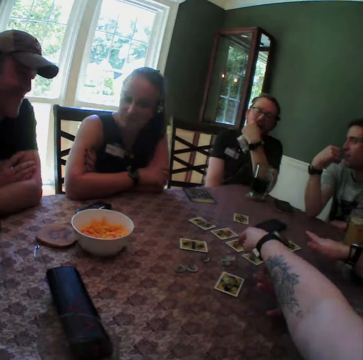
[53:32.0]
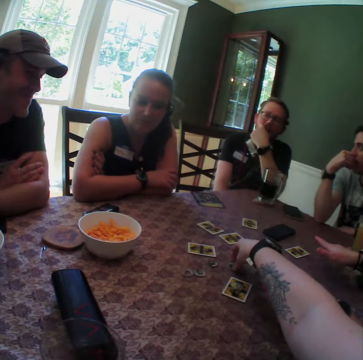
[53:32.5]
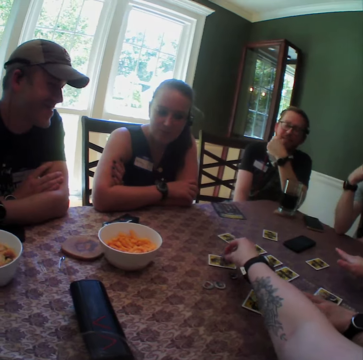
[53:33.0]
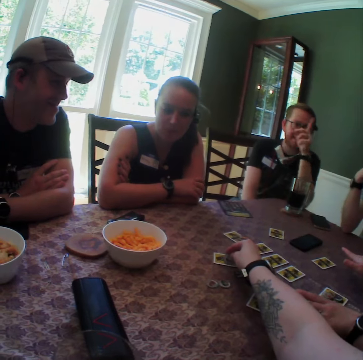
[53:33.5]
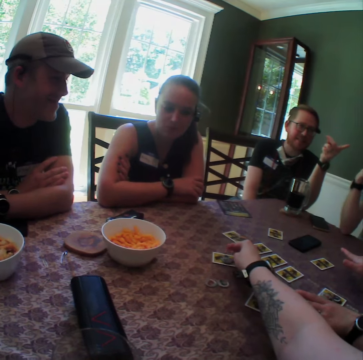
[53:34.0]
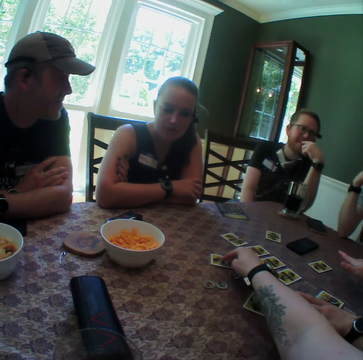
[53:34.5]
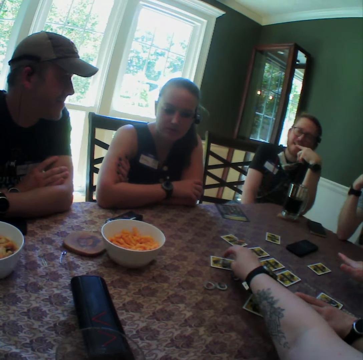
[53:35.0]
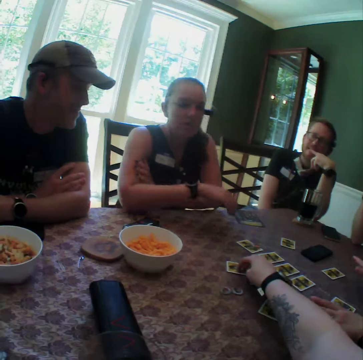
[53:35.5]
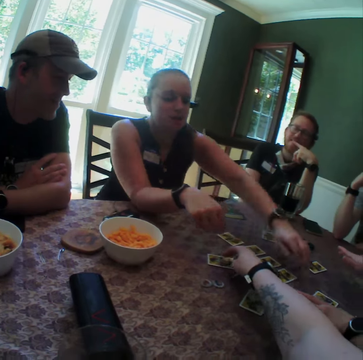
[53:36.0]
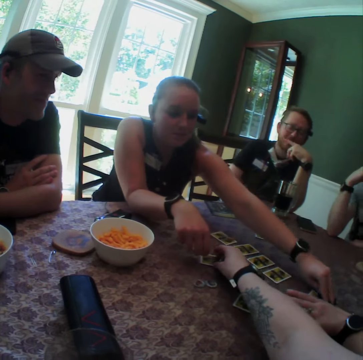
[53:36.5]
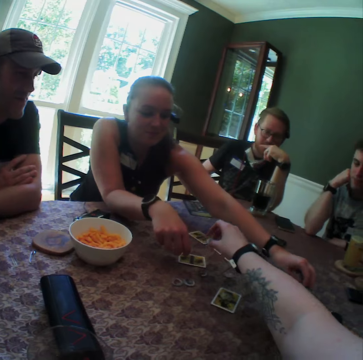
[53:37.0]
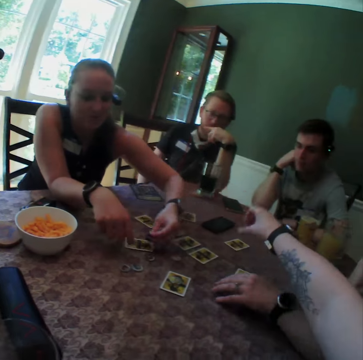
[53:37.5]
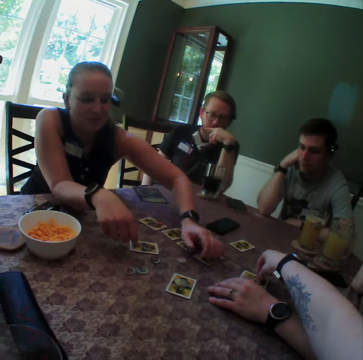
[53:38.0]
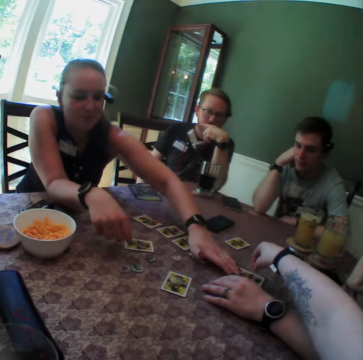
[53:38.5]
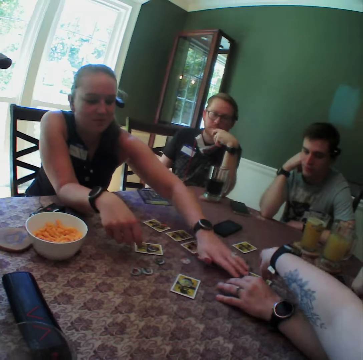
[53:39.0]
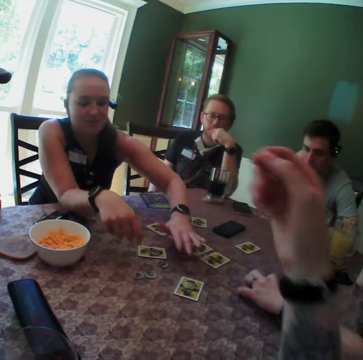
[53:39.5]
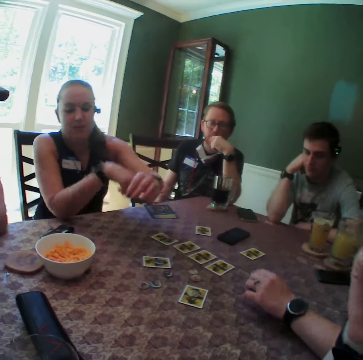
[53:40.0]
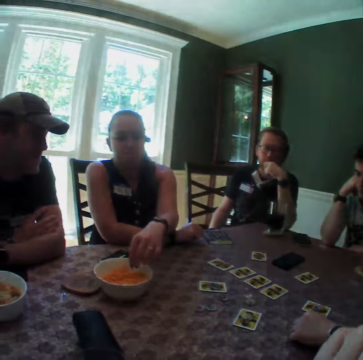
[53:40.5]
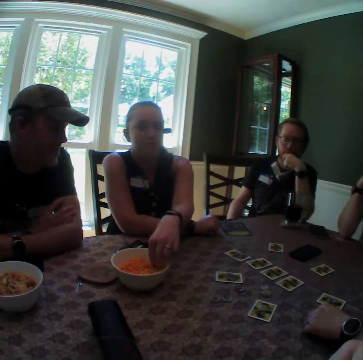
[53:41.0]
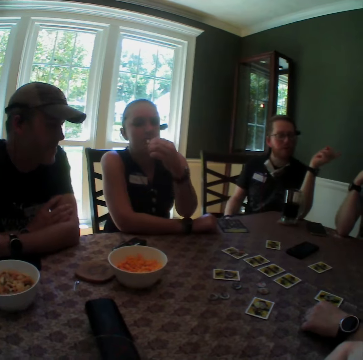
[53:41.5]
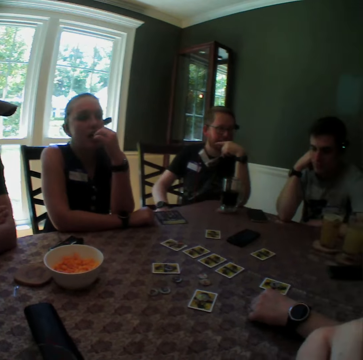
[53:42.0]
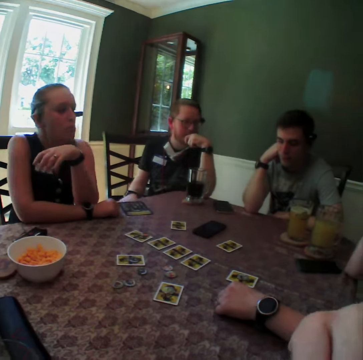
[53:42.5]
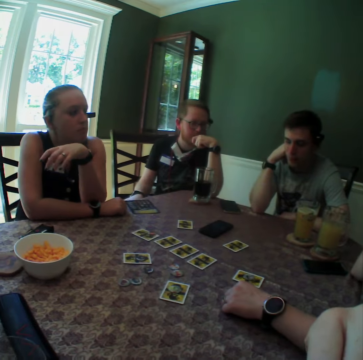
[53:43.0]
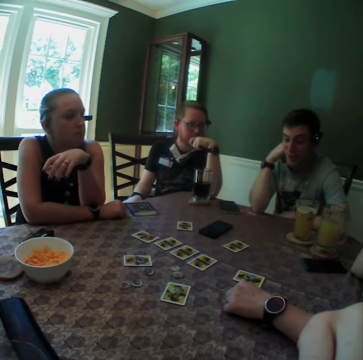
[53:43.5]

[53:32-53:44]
The camera wearer picks a coin with her right hand. She moves something on the table. She puts the coin on a card with her right hand. A man points at a woman with his left hand. The camera wearer adjusts the coin on the card with her right hand. Another woman lifts the coin in front of the first woman with her right hand. The camera wearer lifts the coin on the card with her right hand. The other woman puts the coin on the card with her right hand. The camera wearer puts the coin on the card in front of the first woman with her right hand. The other woman clears on top of the card in front of the first woman with her right hand. She picks Cheetos from the plate with her left hand and puts the Cheetos in her mouth with her left hand.

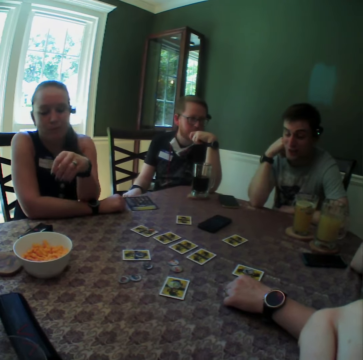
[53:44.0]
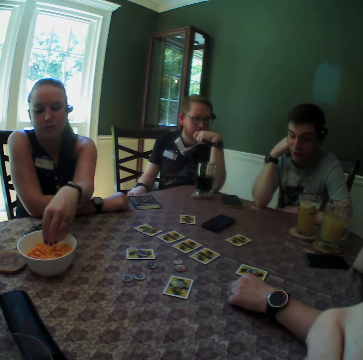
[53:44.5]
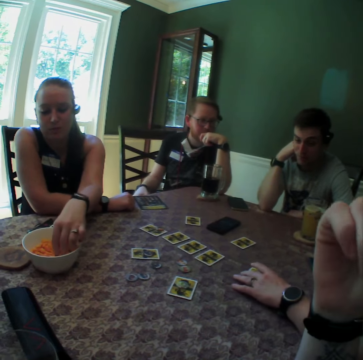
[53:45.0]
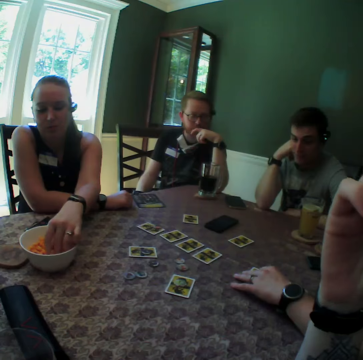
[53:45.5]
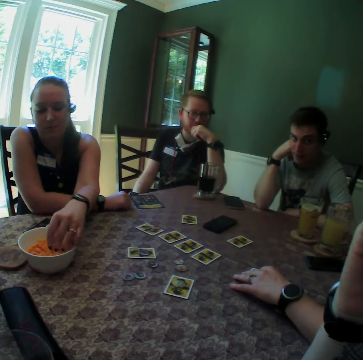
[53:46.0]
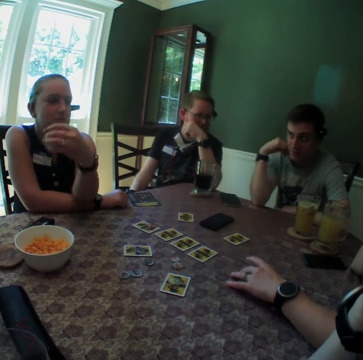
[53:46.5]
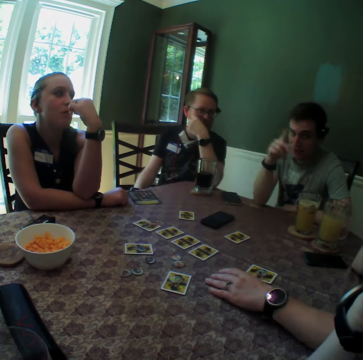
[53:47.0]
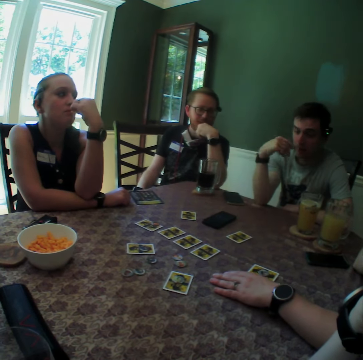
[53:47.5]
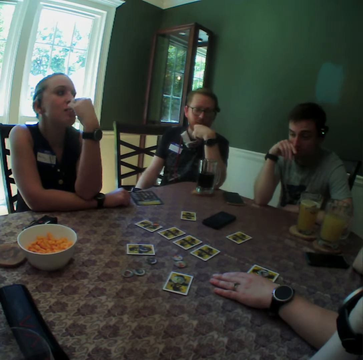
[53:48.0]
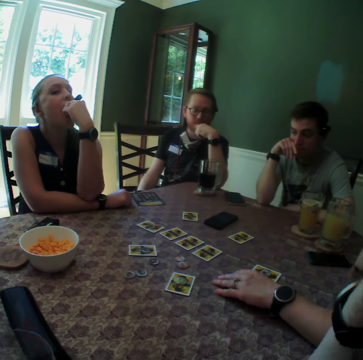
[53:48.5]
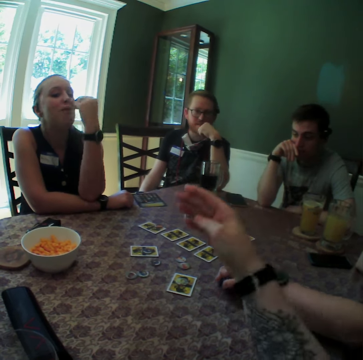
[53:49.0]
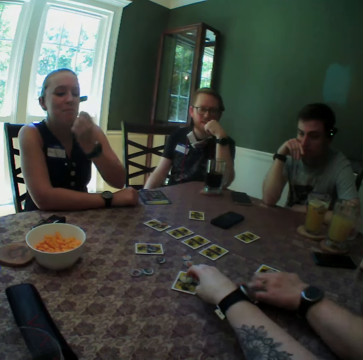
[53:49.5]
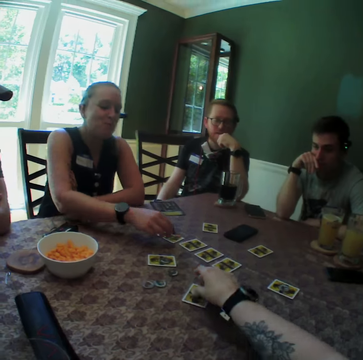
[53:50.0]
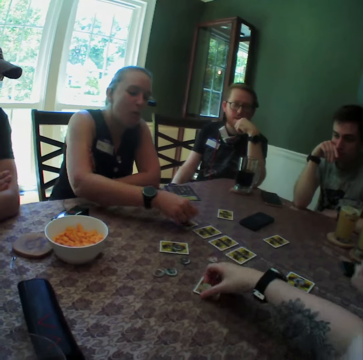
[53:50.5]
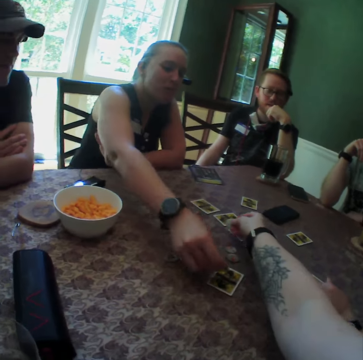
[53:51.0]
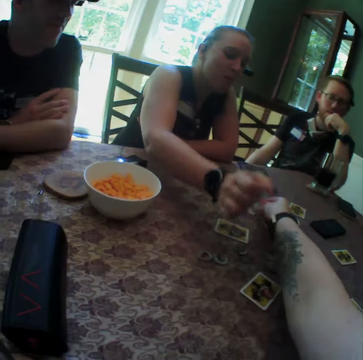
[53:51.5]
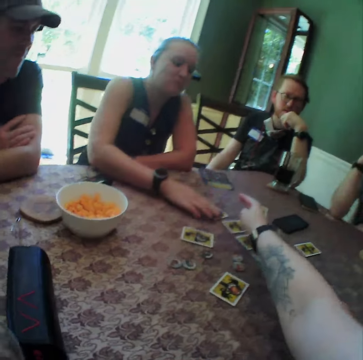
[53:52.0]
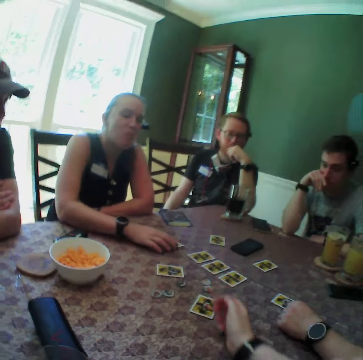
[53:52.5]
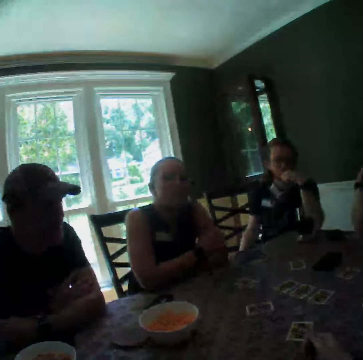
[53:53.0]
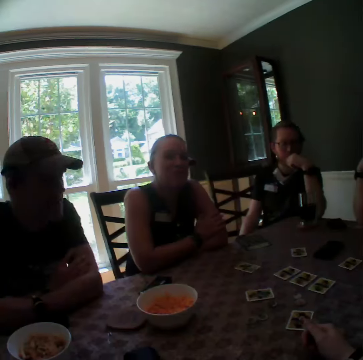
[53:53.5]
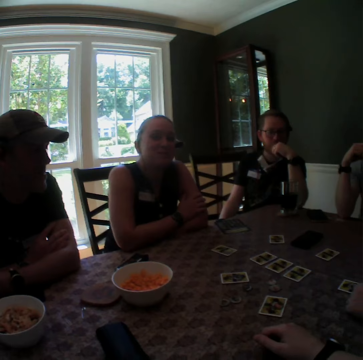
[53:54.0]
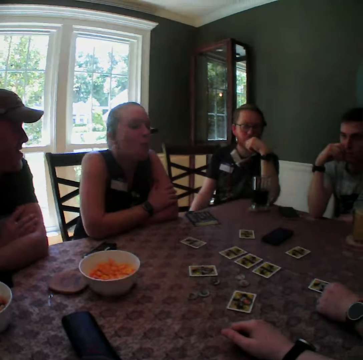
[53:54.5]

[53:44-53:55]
A woman picks Cheetos from the plate with her left hand. Another woman shifts the card with her left hand. The first woman puts the Cheetos in her mouth with her left hand. The other woman puts her left hand on the table. The camera wearer picks coins on top of the card with her right hand. The first woman stretches her right hand forward and picks a coin with her right hand. The camera wearer moves something on the table. The first woman puts the coin on the card with her right hand. The camera wearer puts the coin on the card with her right hand. The first woman draws the card with the coin close with her right hand.

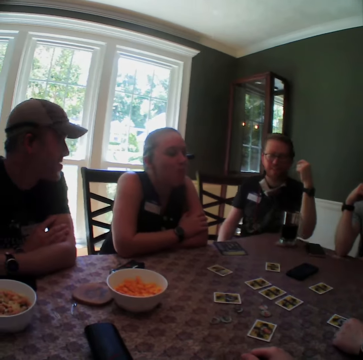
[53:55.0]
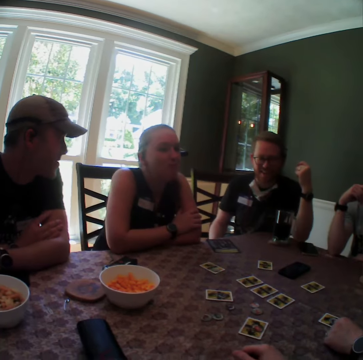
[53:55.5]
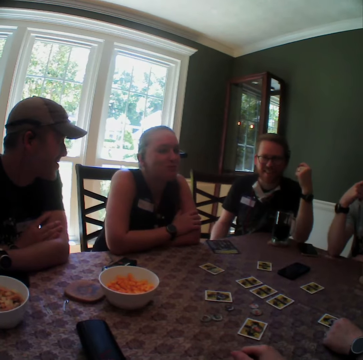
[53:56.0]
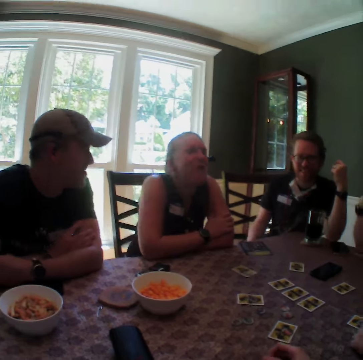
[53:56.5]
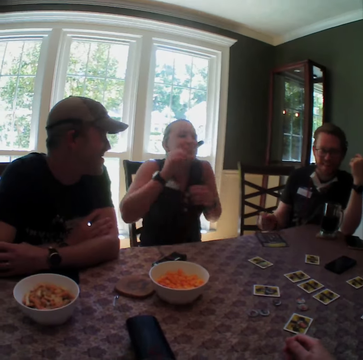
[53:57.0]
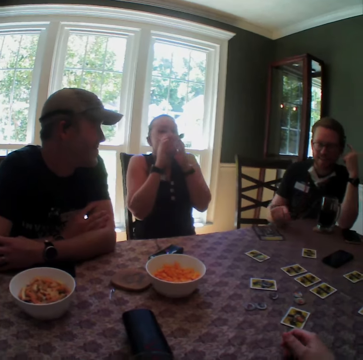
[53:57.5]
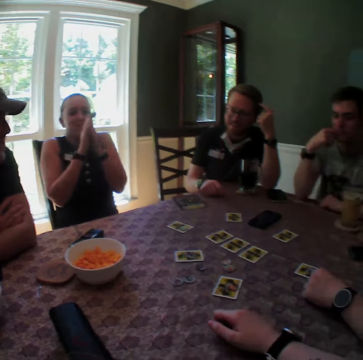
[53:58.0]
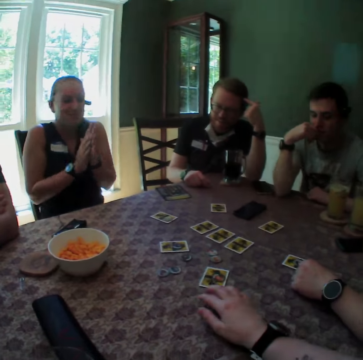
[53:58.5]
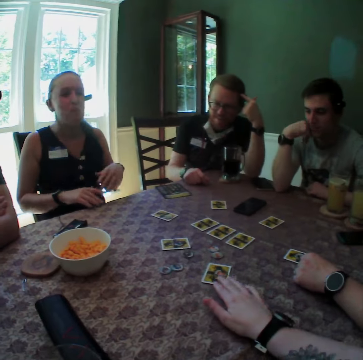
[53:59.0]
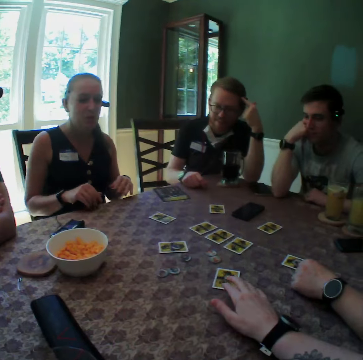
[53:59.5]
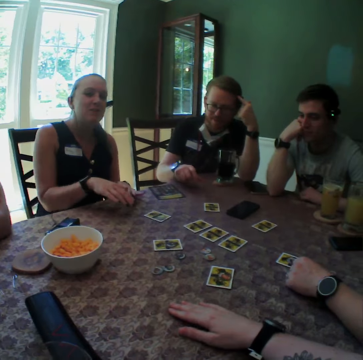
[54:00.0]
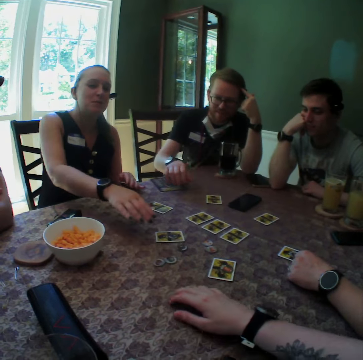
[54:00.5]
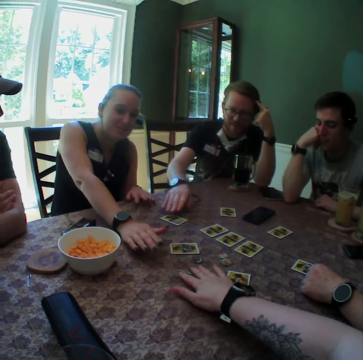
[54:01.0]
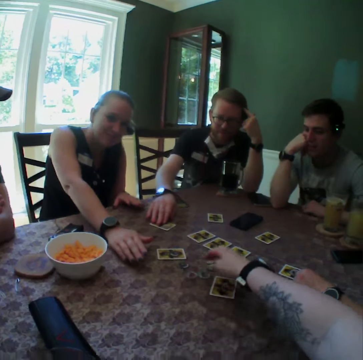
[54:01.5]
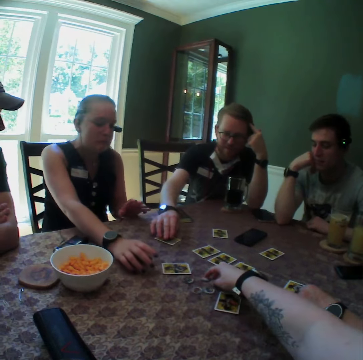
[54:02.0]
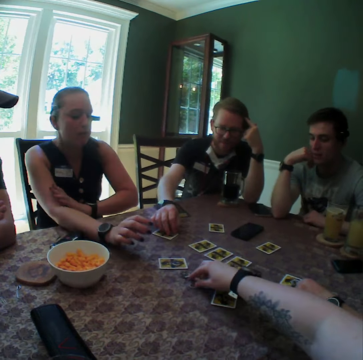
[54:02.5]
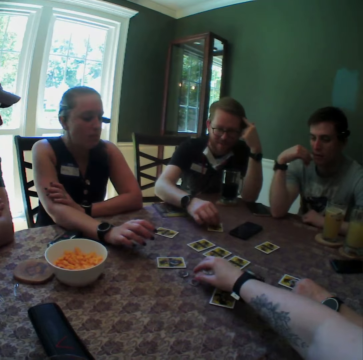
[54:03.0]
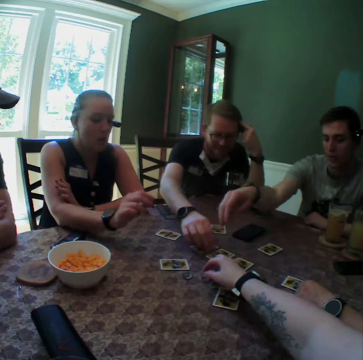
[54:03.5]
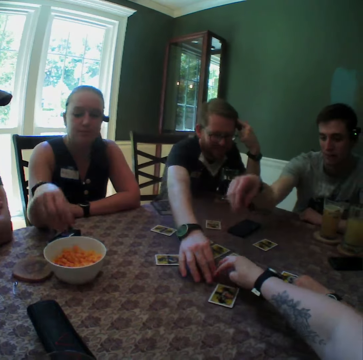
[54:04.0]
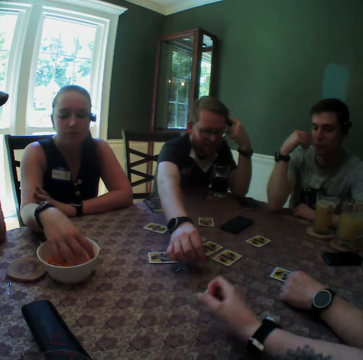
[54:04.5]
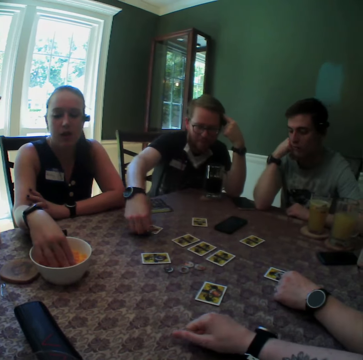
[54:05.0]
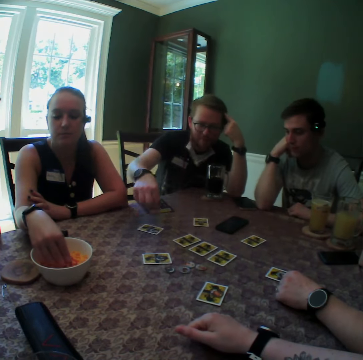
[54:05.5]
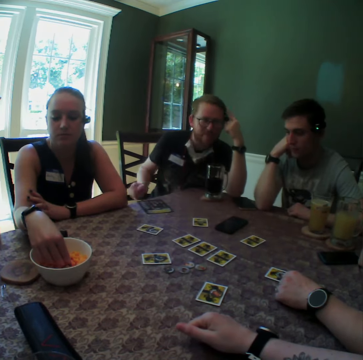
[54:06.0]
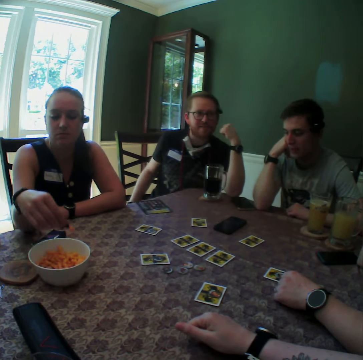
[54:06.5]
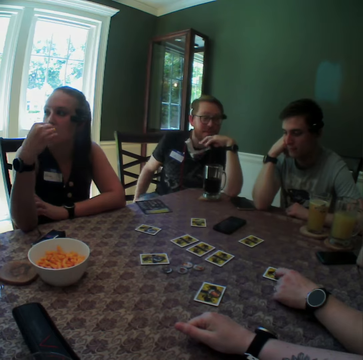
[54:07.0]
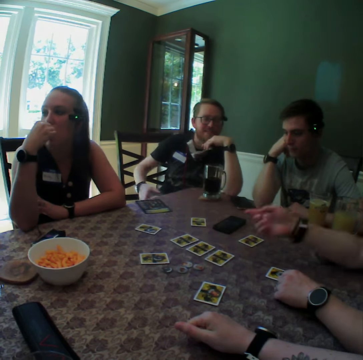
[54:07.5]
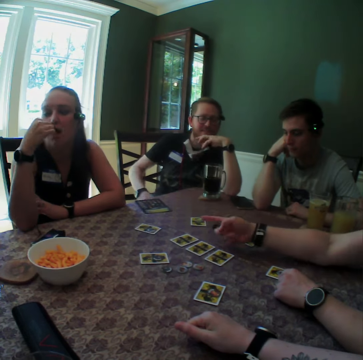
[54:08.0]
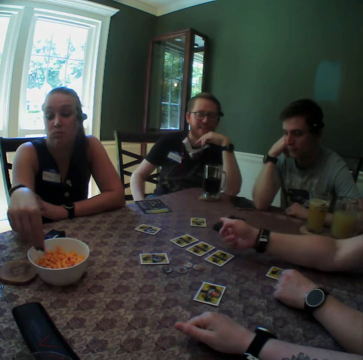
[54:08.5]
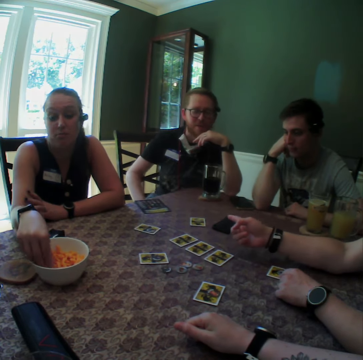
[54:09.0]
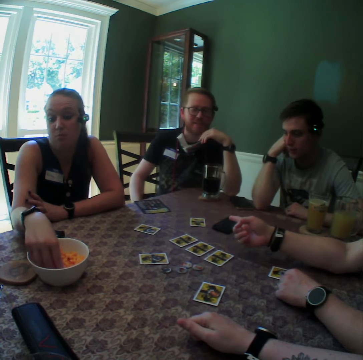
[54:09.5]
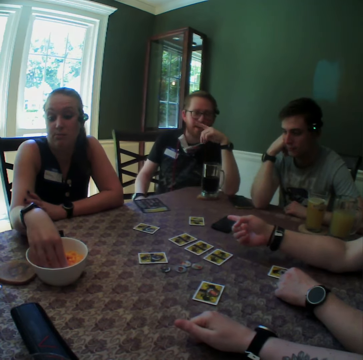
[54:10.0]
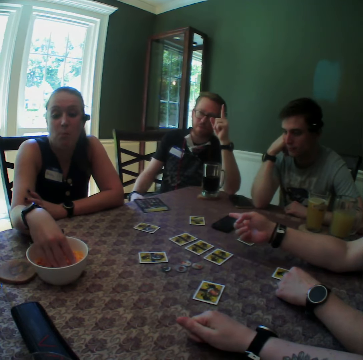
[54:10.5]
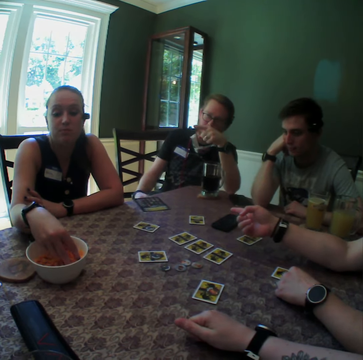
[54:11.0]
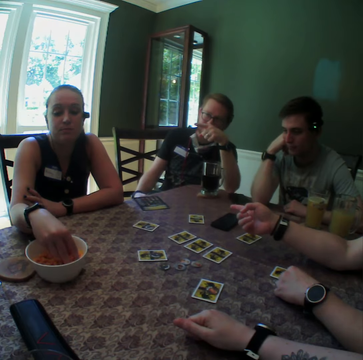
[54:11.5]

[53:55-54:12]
The woman rests on the chair. The camera wearer looks around. The woman stretches her right hand forward. The camera wearer shifts coins with her right hand. The man picks a coin from the card with his right hand. The man puts the coin on a card in his front. Another man stretches his right hand. The first man stretches his right hand and picks a coin with his right hand. The first man puts the coin on the card in front of the woman. The woman picks Cheetos with her right hand from the plate. Another woman adjusts the card in her front with a finger in her right hand. The camera wearer looks around. The other woman points her right hand to the first woman and twitches her finger in her right hand. The first woman puts her right hand in the plate. The first man points a finger in his left hand up. The first man points the finger in his right hand to a third man.
